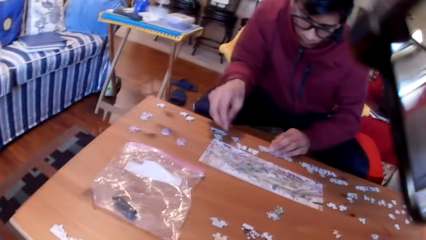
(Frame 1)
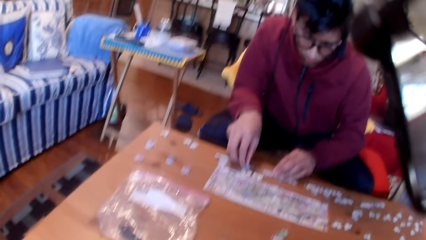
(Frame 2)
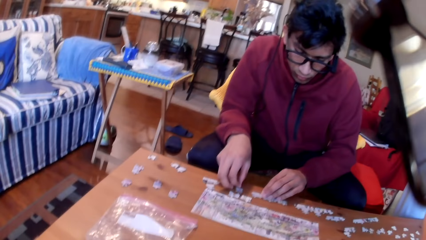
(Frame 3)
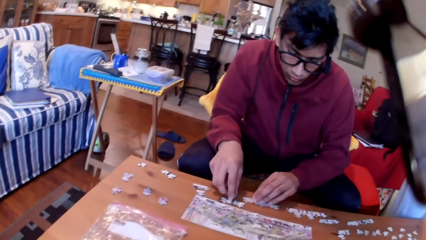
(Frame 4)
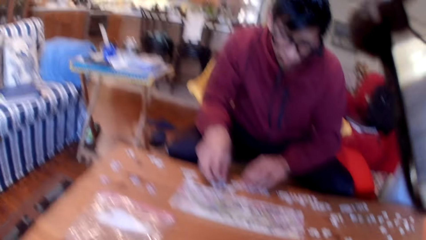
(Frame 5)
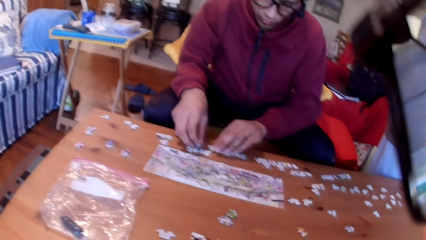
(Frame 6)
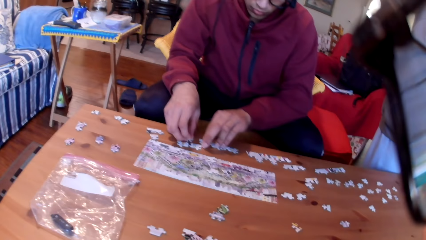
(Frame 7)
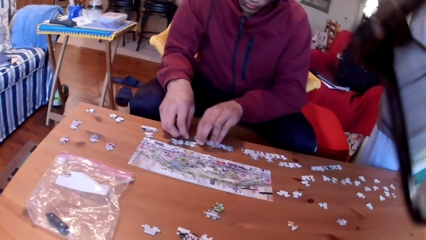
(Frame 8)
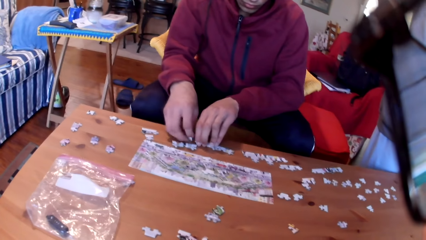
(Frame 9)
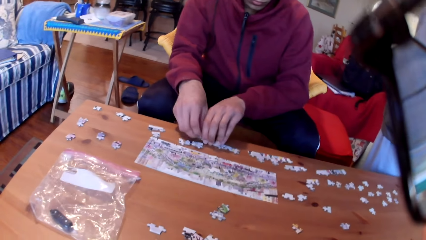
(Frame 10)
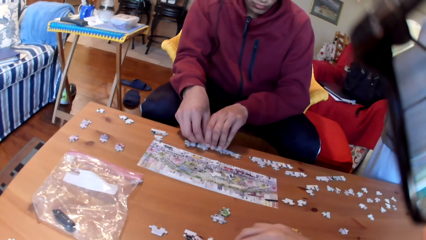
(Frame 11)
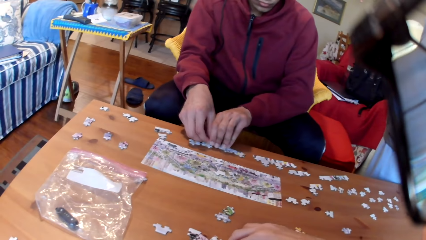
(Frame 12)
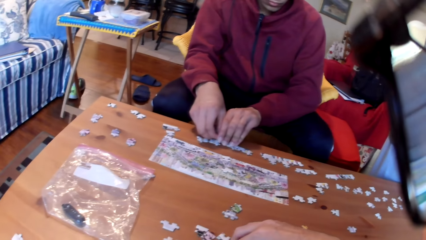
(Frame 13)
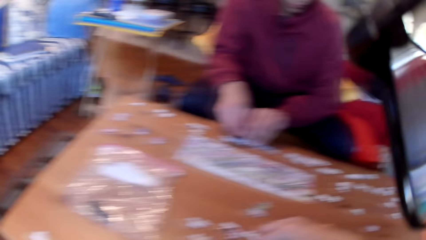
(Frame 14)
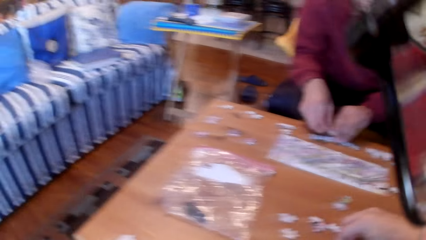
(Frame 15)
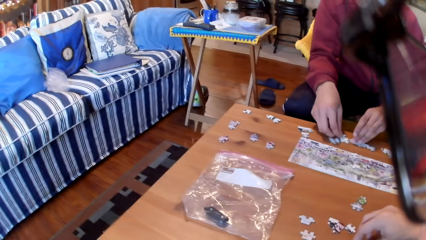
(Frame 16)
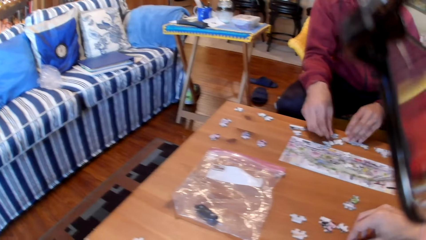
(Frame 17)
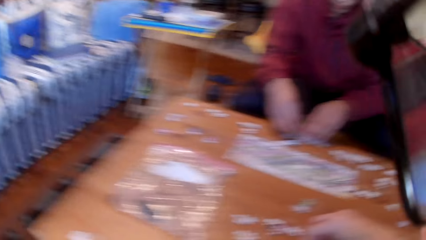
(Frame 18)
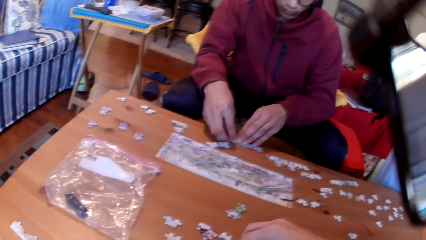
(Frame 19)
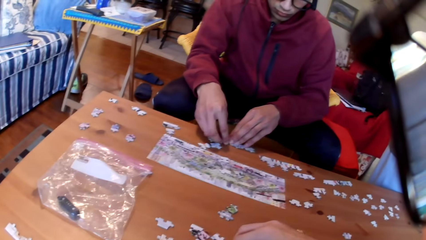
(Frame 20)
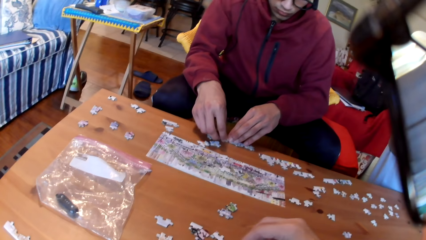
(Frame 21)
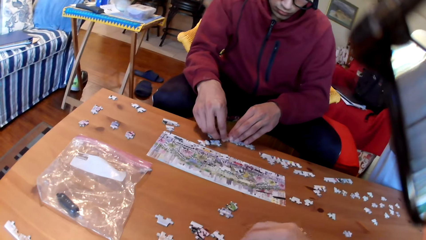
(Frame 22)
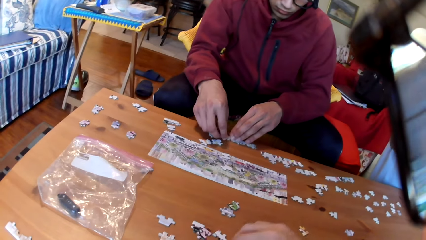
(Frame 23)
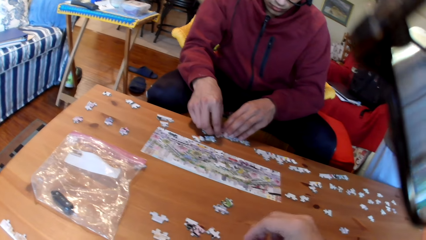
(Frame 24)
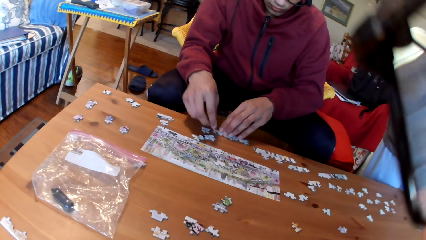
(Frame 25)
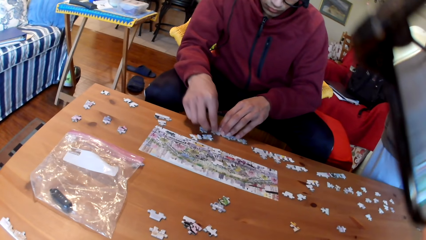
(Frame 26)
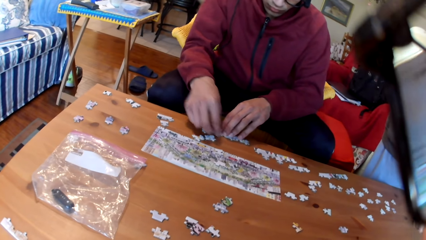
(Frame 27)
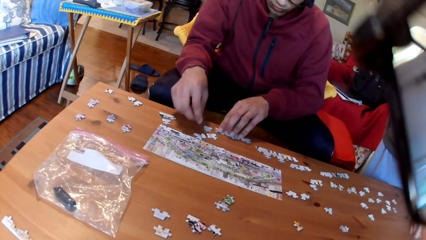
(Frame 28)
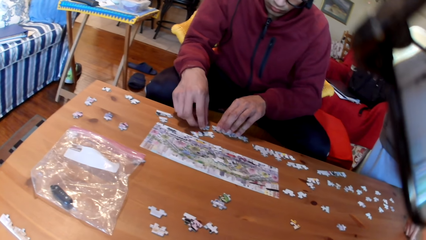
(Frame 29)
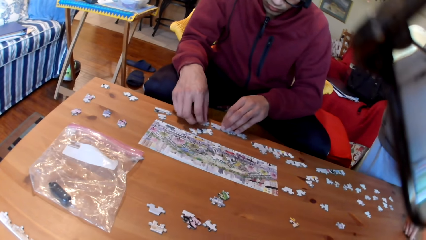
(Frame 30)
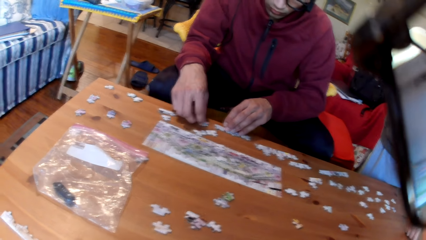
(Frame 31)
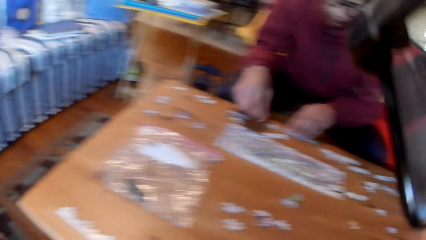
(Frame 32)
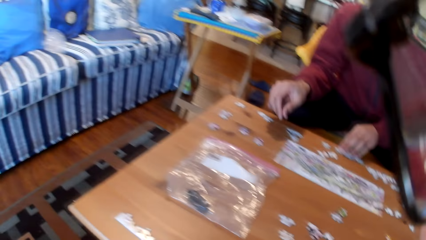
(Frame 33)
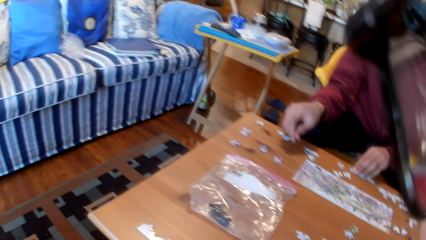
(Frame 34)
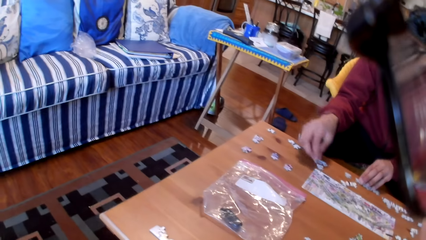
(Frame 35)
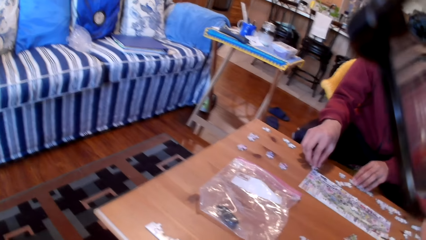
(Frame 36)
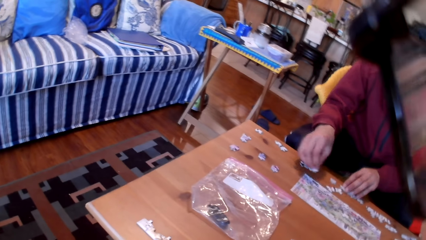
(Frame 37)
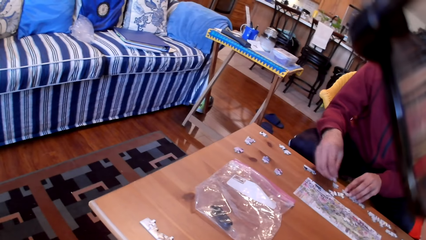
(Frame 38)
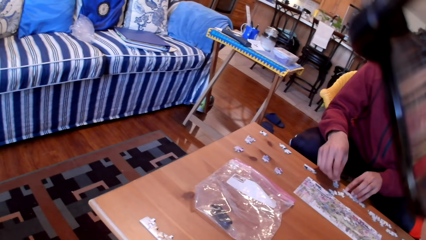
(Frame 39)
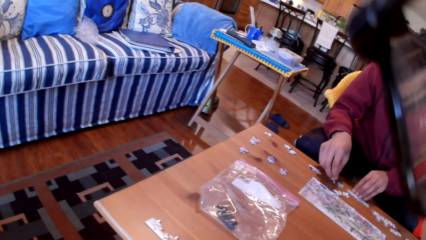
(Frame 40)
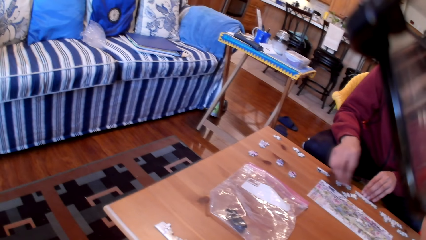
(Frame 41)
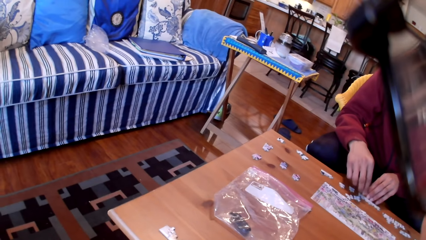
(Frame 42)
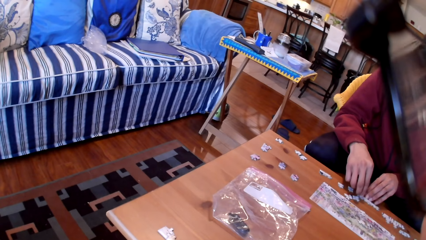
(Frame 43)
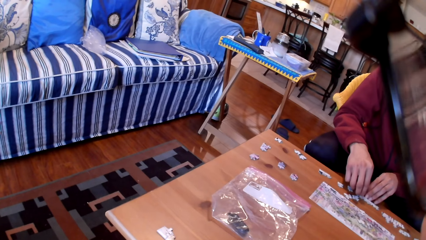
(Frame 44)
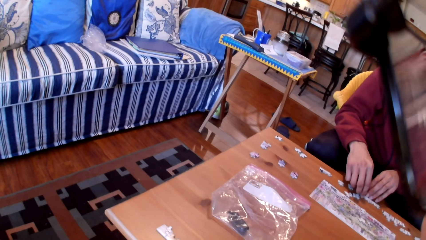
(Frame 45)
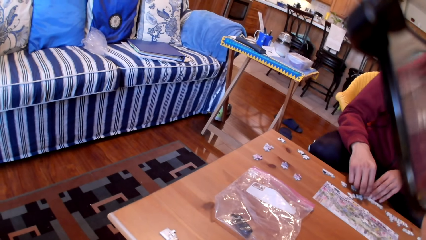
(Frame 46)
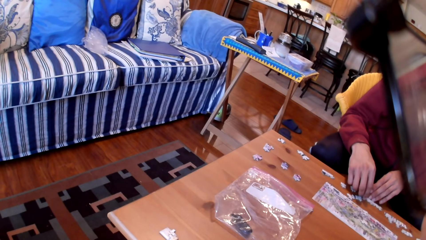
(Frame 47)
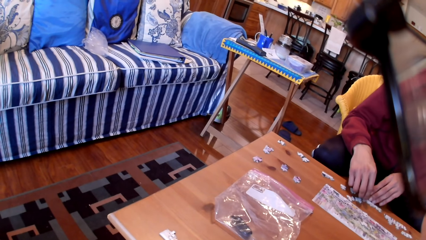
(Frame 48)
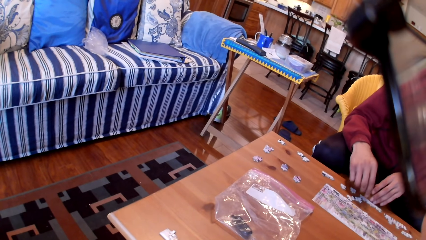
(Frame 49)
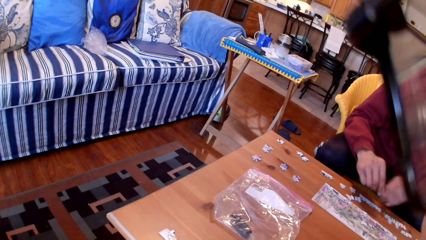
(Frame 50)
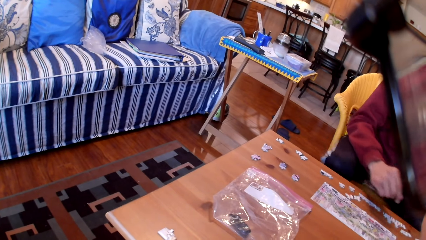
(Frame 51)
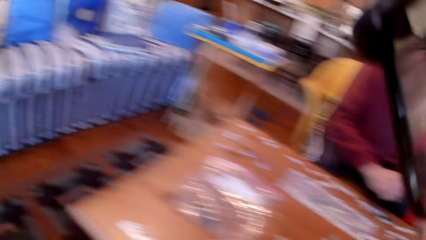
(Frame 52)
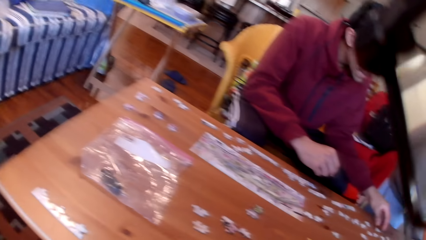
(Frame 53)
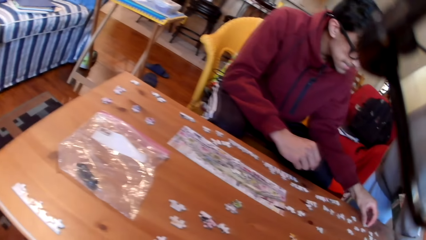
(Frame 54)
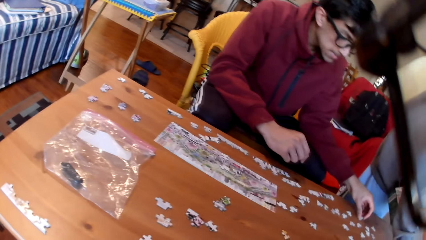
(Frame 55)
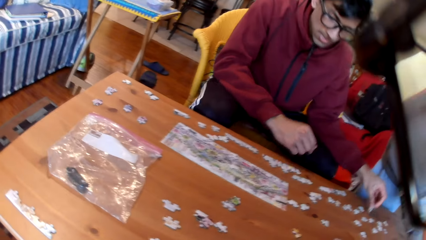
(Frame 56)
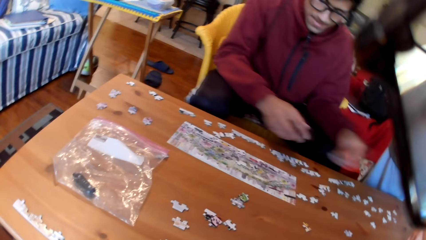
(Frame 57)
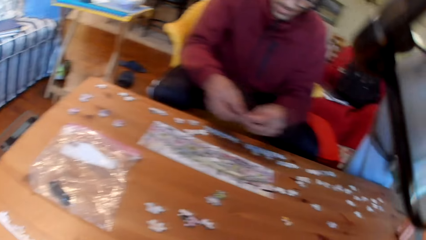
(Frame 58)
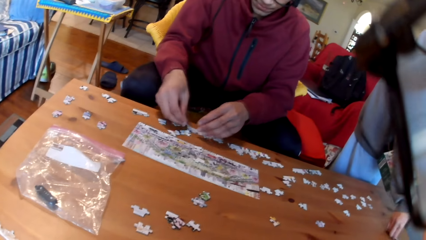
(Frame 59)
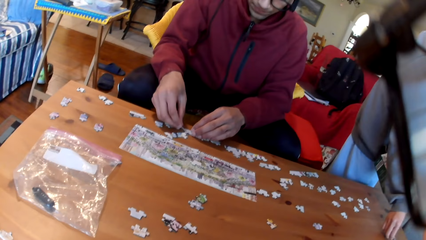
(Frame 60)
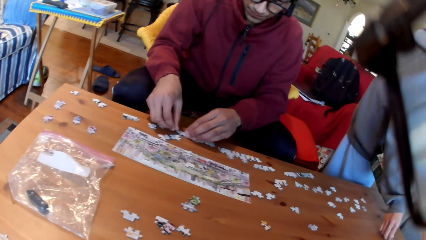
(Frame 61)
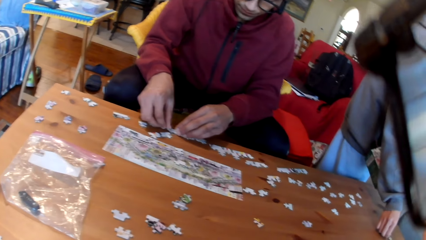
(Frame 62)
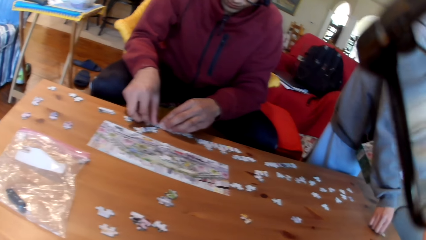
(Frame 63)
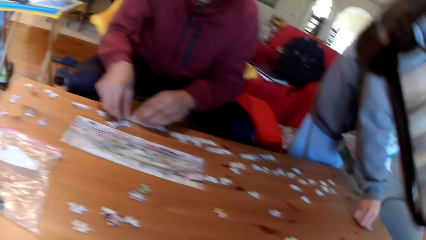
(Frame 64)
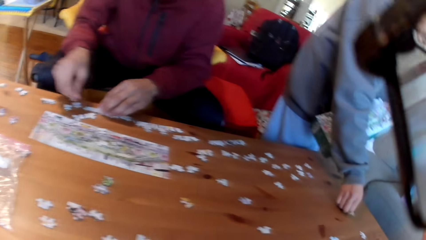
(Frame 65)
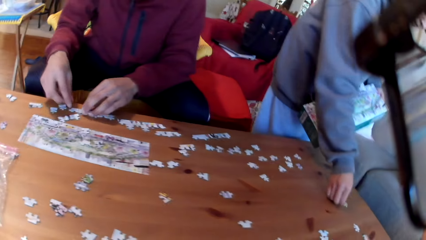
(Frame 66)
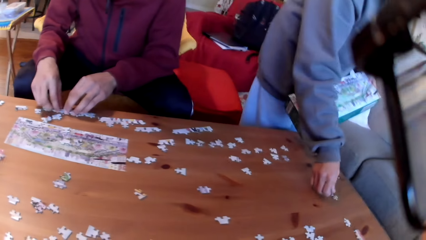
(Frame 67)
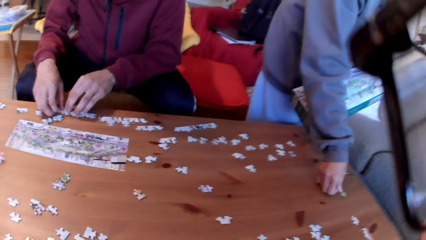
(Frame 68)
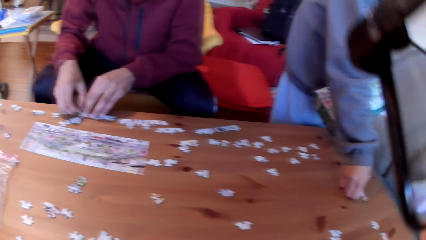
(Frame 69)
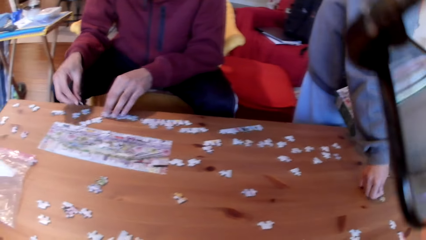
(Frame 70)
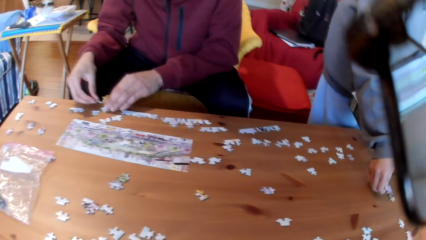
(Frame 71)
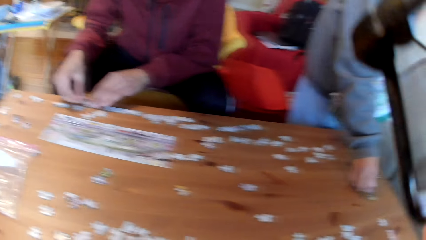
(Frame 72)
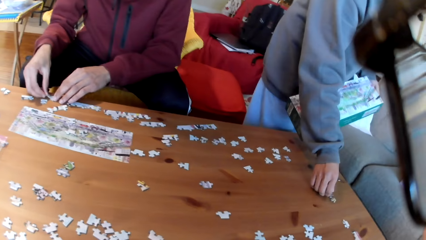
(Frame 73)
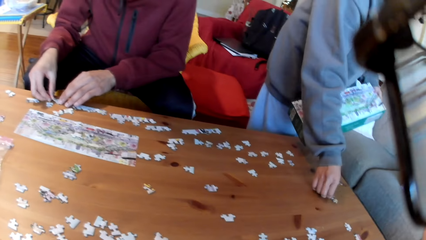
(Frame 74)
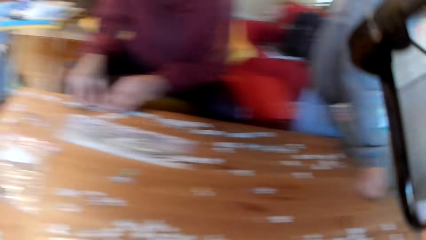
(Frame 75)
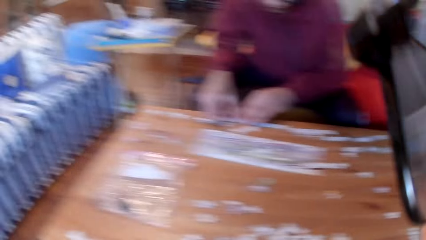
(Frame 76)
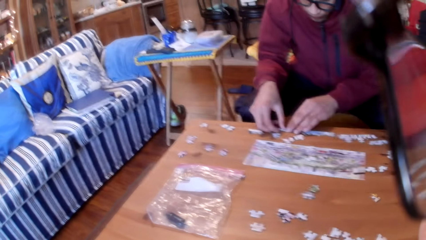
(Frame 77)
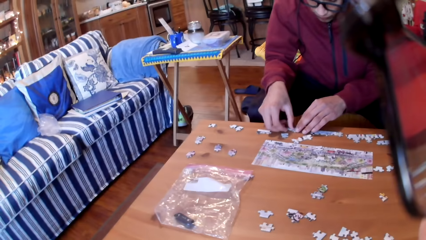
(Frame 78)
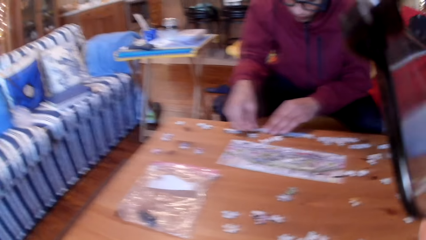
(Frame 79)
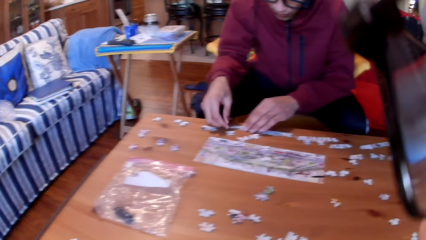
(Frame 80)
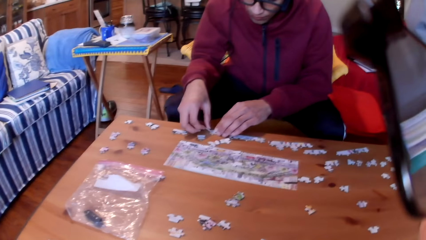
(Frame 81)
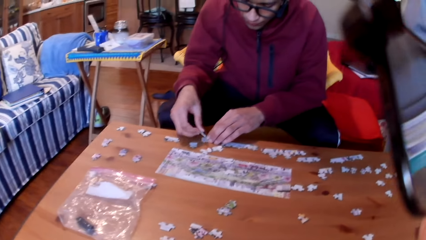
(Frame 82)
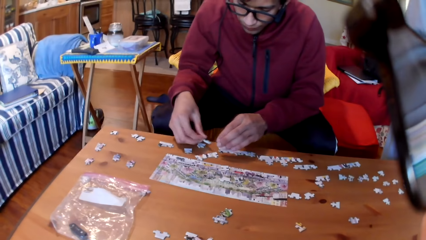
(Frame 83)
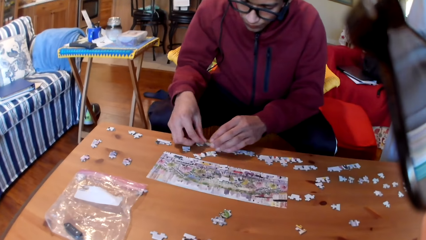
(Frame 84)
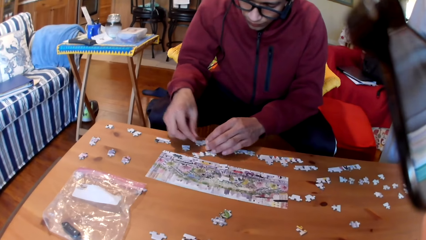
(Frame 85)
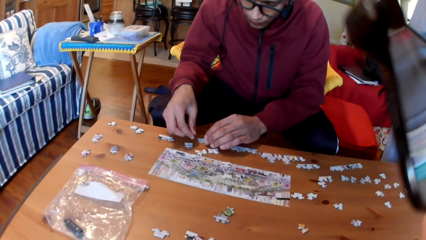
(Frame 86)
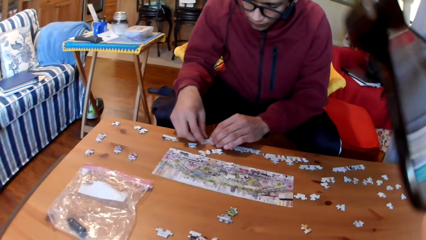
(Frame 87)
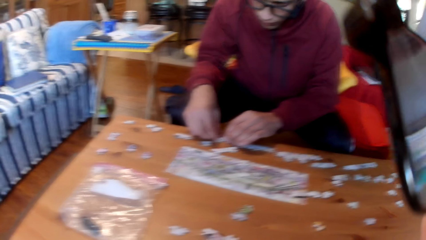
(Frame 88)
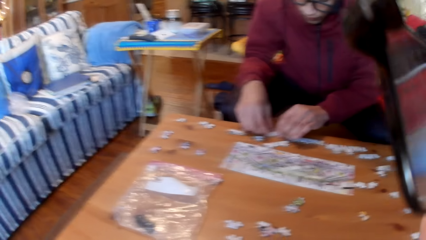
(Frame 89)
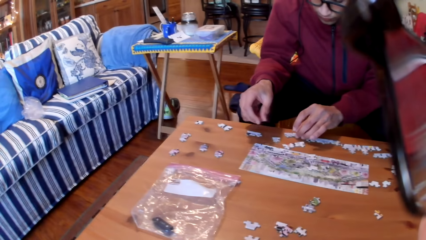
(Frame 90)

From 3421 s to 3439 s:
The camera wearer arranges the jigsaw puzzle on the table. They take a puzzle. A man arranges the jigsaw puzzles on the table. The camera wearer looks at the floor. They look around. The man takes a puzzle and joins the puzzles. A woman arranges the jigsaw puzzles on the table. The woman takes a puzzle. The man arranges the jigsaw puzzles on the table. The camera wearer looks at the table.
